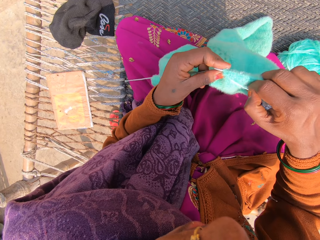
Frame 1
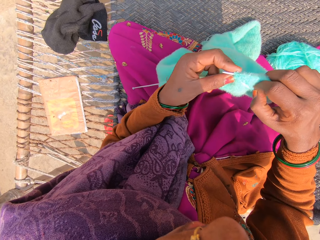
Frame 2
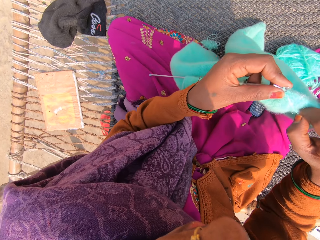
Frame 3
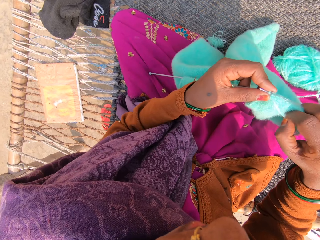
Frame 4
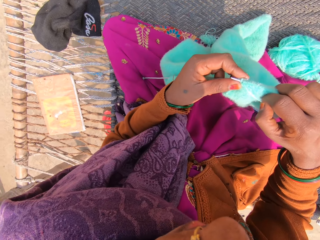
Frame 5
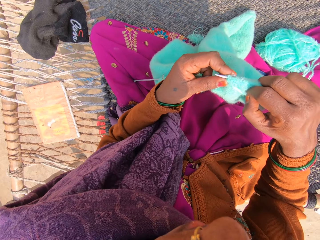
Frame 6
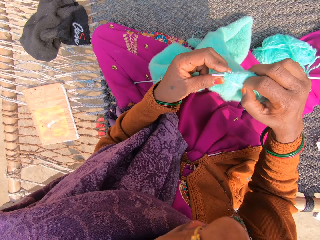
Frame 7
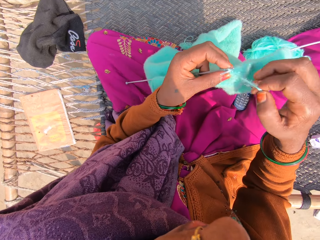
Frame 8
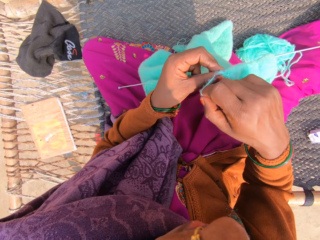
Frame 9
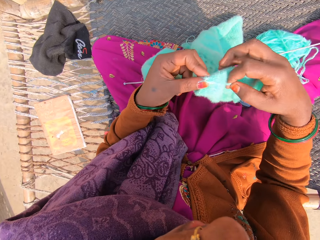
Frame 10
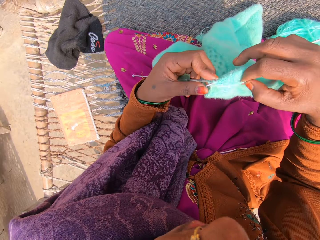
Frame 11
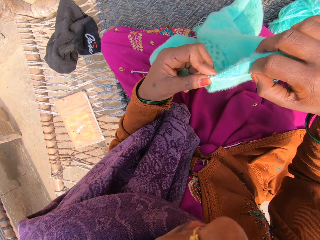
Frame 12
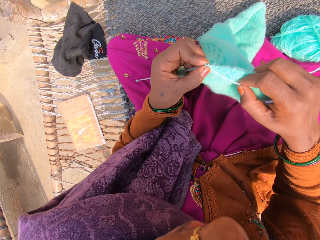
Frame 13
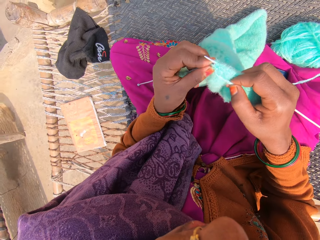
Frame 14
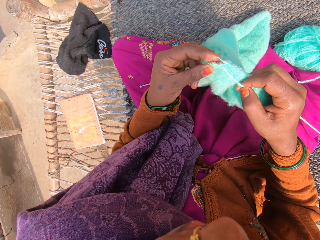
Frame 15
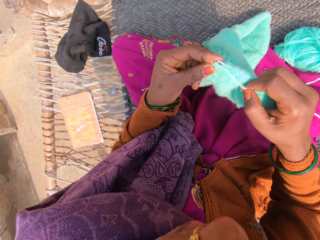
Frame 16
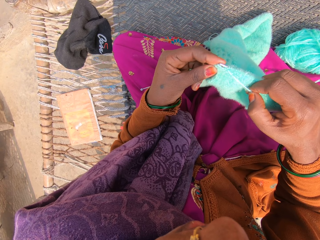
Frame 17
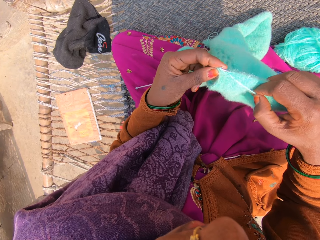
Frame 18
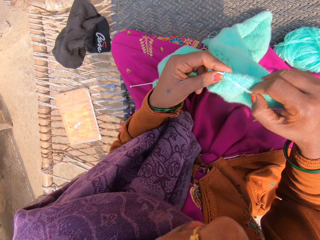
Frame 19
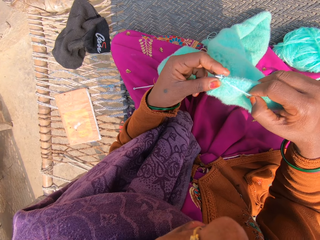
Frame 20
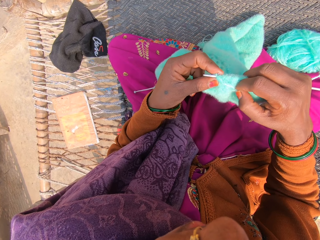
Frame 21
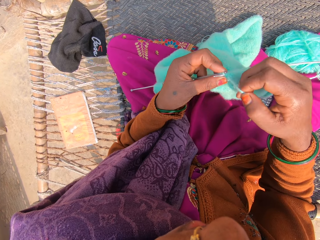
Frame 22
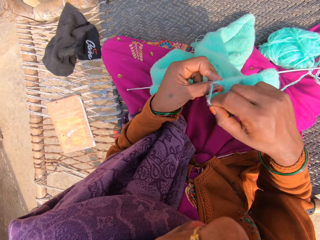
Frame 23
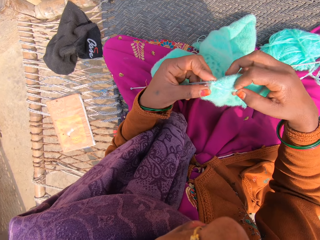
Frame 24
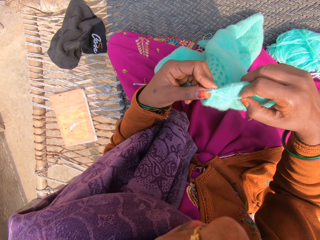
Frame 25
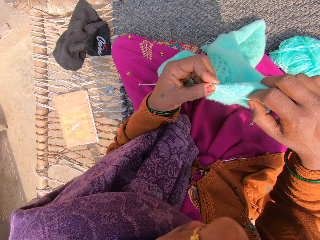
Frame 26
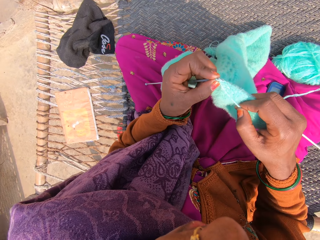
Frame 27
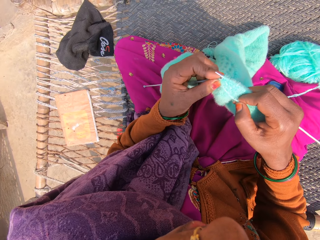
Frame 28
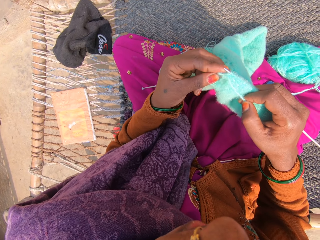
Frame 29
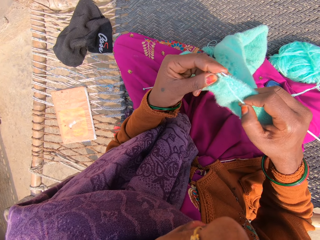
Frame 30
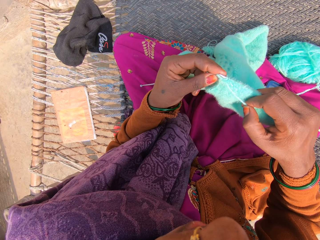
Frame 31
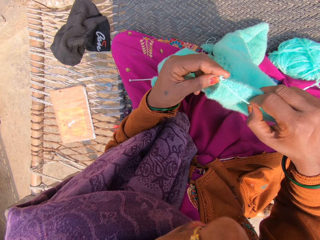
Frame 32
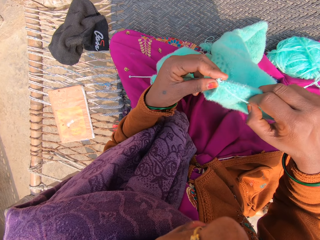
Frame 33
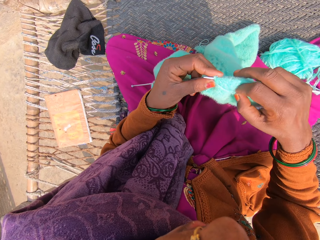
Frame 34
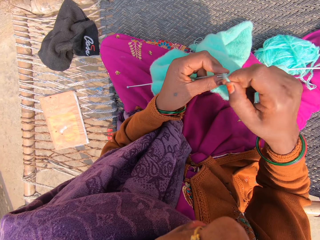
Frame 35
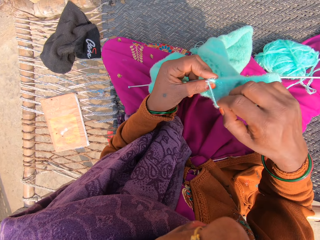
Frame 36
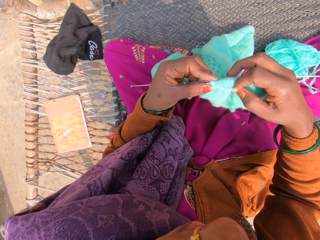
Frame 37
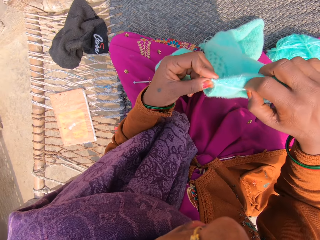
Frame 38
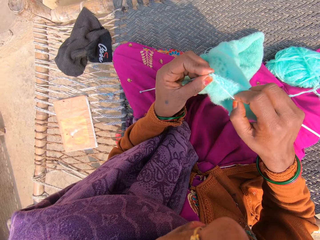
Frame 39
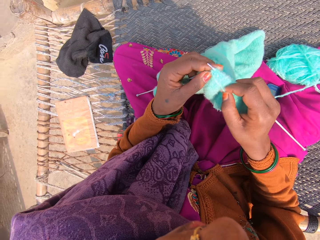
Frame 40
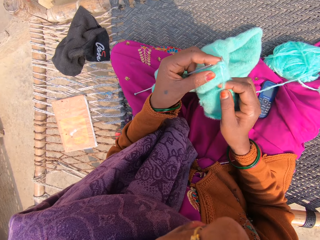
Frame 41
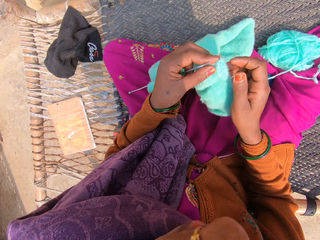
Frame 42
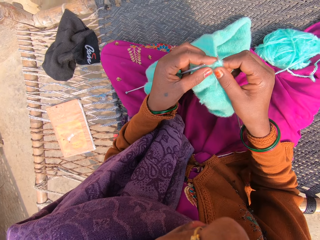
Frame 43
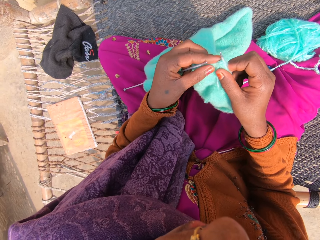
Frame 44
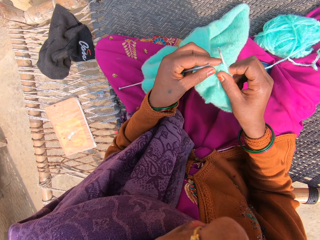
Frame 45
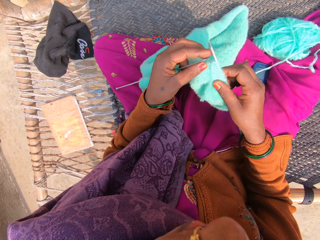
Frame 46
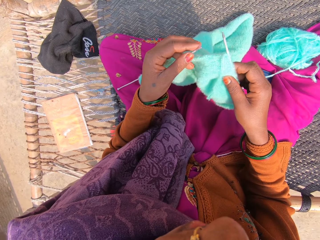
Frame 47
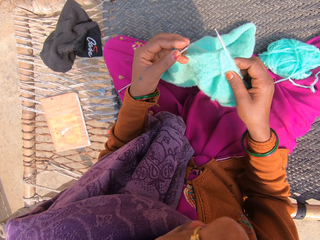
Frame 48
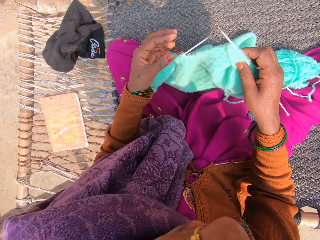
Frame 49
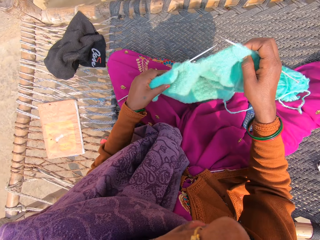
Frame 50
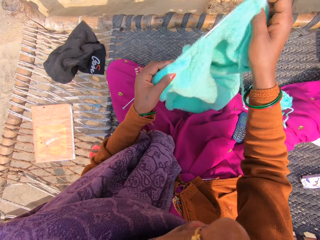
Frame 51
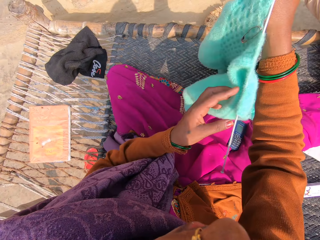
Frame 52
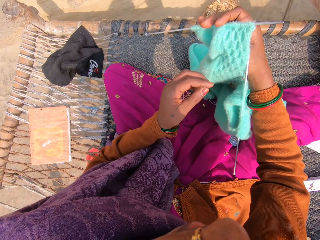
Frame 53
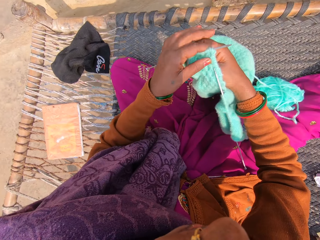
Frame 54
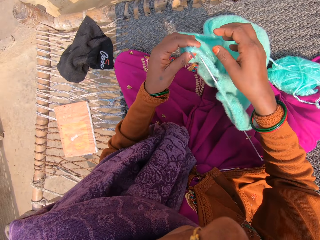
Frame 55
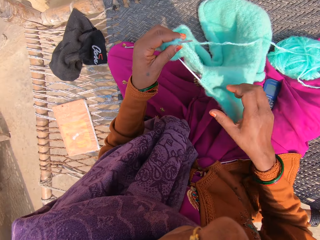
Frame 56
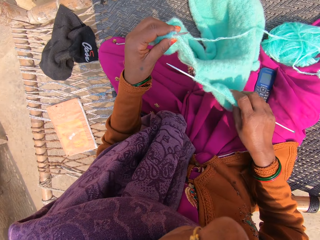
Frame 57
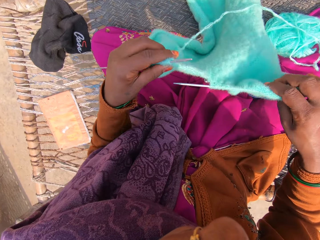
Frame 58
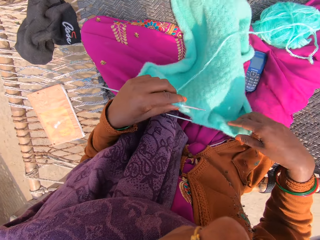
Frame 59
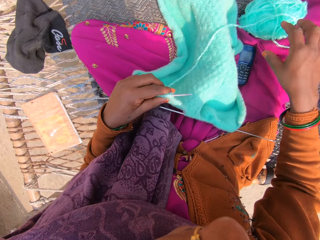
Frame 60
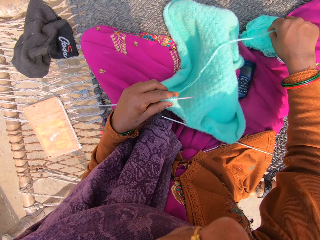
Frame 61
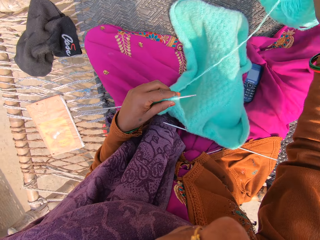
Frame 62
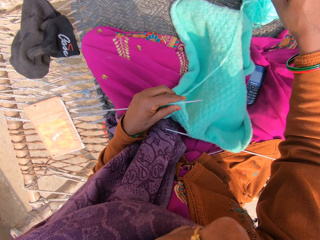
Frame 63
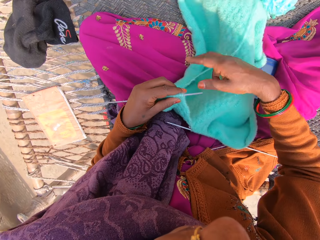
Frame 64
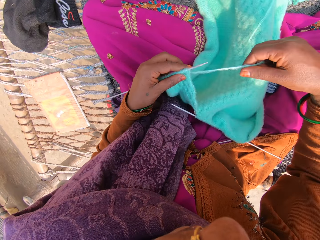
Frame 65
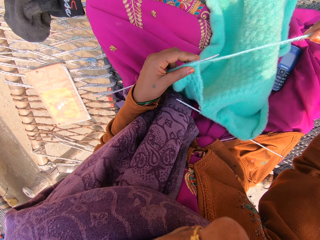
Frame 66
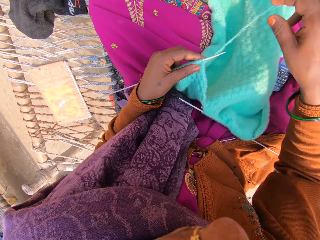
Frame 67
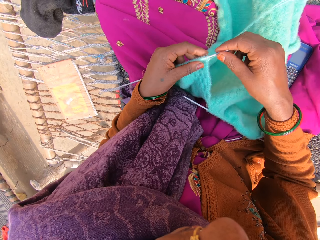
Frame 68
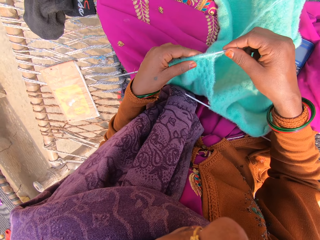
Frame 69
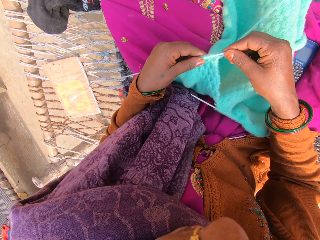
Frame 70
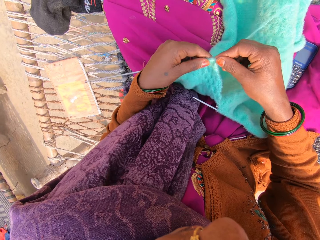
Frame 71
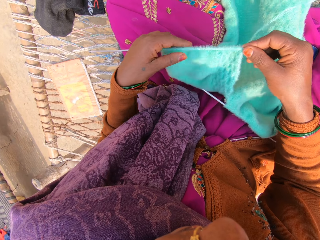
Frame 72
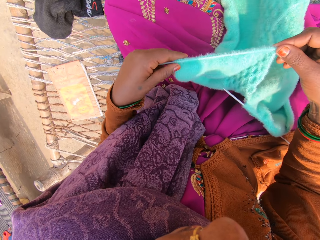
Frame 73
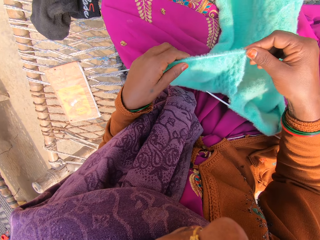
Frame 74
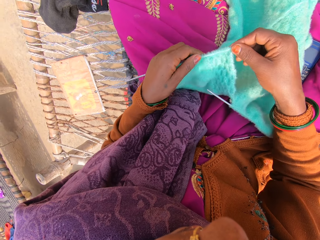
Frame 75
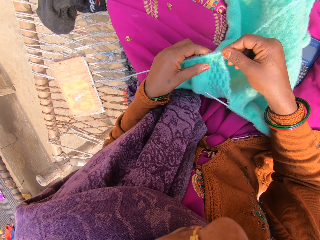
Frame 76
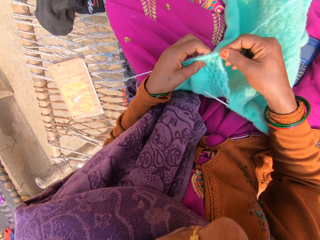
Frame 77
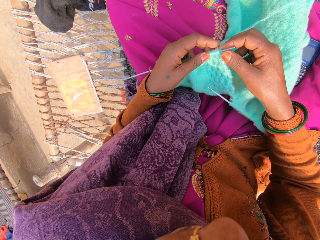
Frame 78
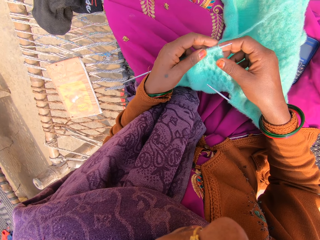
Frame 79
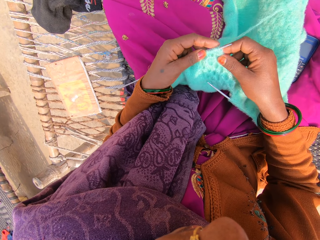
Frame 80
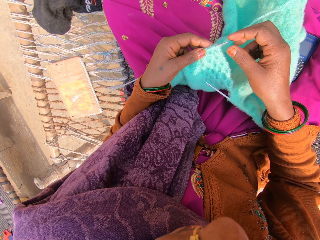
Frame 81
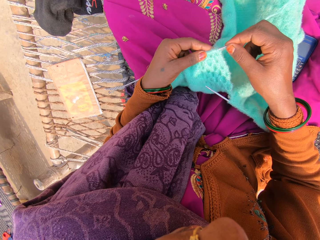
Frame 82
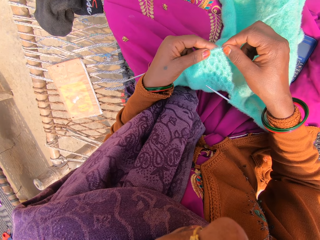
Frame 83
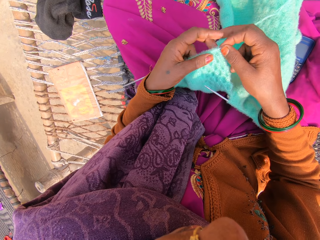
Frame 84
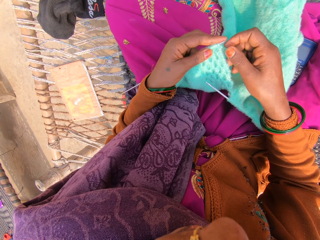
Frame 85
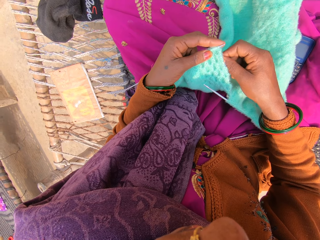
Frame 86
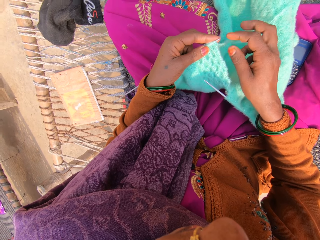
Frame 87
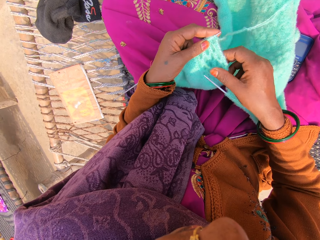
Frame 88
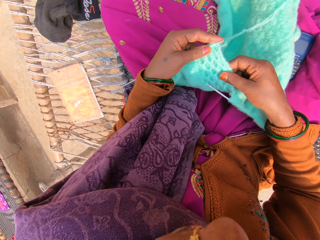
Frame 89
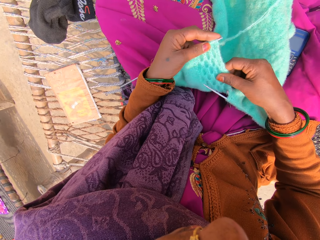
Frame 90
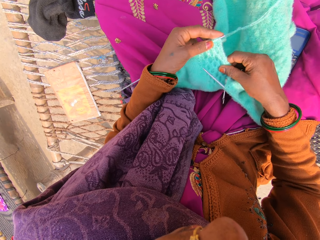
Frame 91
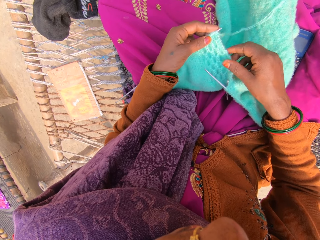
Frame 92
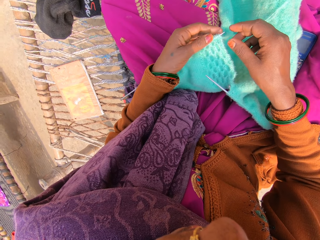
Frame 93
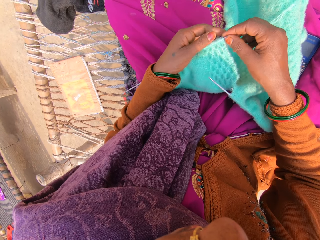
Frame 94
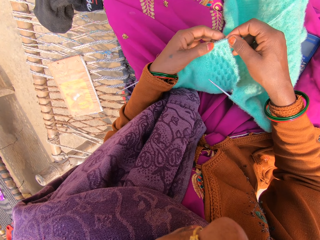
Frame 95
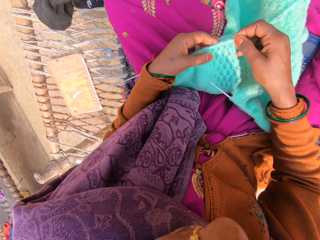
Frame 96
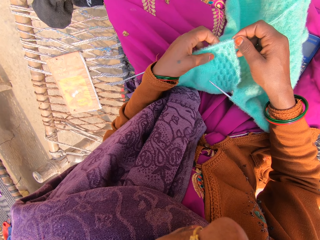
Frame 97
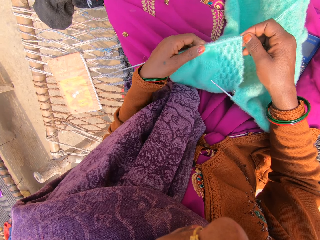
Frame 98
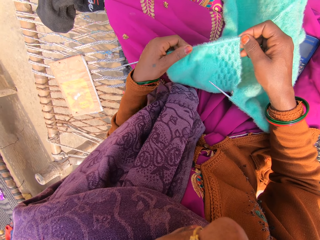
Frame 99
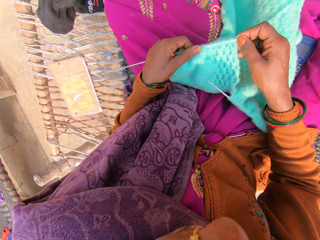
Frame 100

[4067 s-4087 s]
The camera wearer adjusts the thread. She knits the garment. She adjusts the thread. She knits the garment. She adjusts the thread. She knits the garment. She adjusts the garment. She flips the shawl. She picks the thread. She repositions the yarn on the woven bench with her right hand. She drops the thread. She adjusts the thread. She adjusts the knitting needle in her left hand with both hands. She adjusts the garment.
